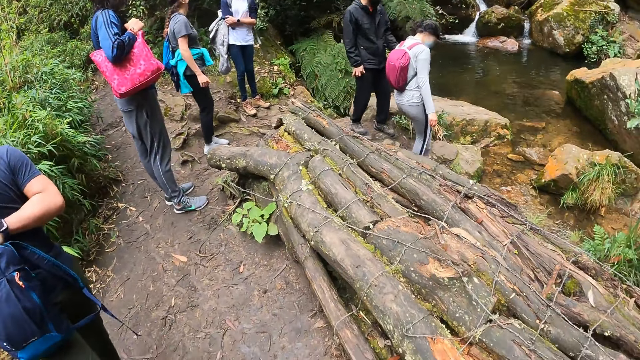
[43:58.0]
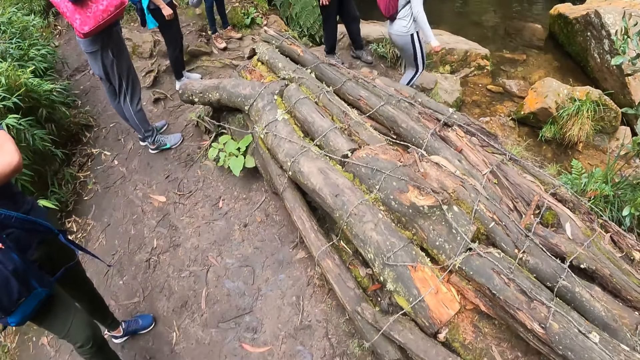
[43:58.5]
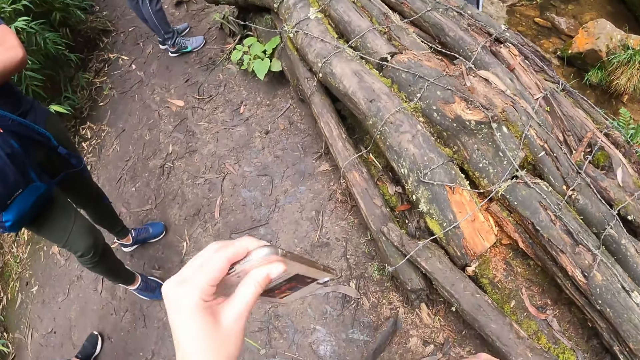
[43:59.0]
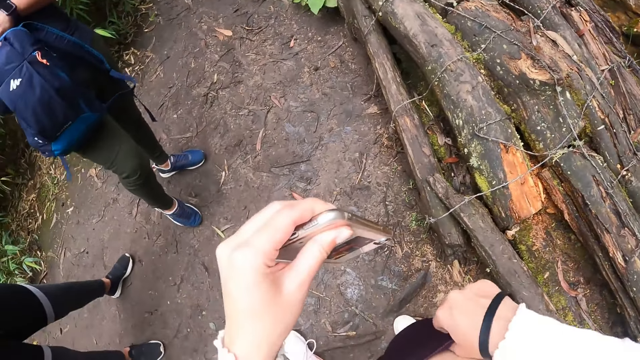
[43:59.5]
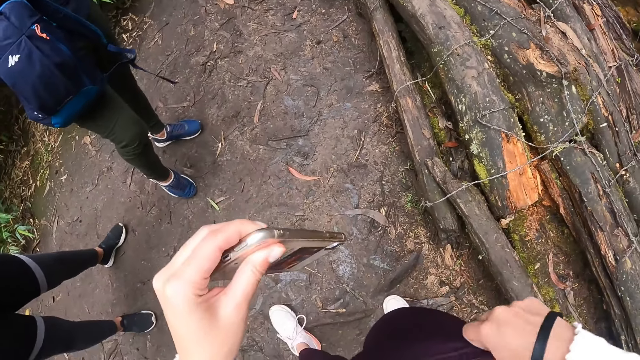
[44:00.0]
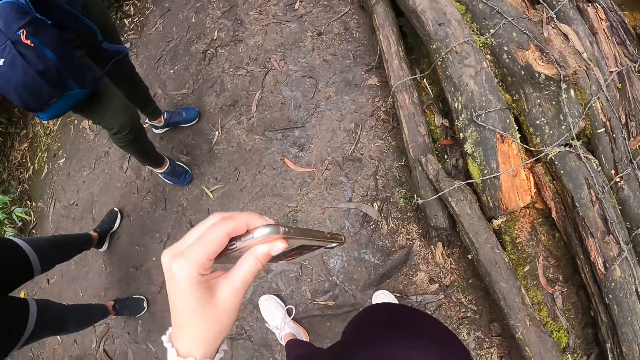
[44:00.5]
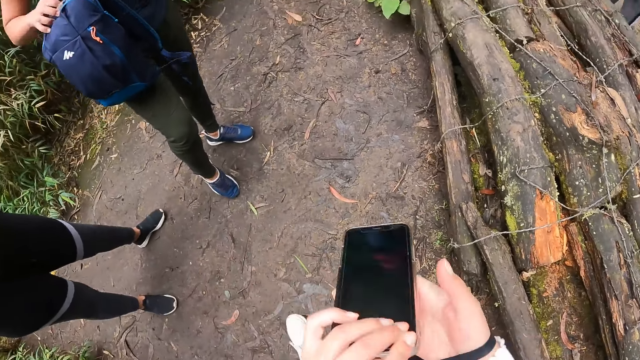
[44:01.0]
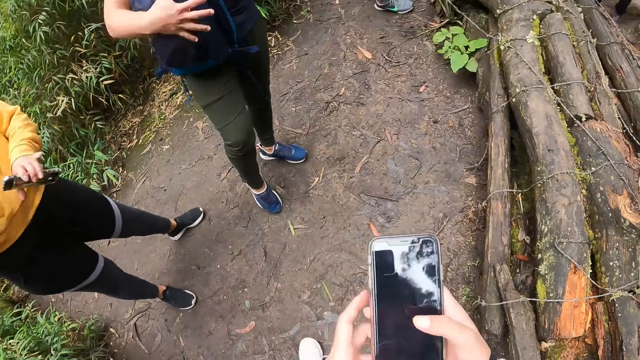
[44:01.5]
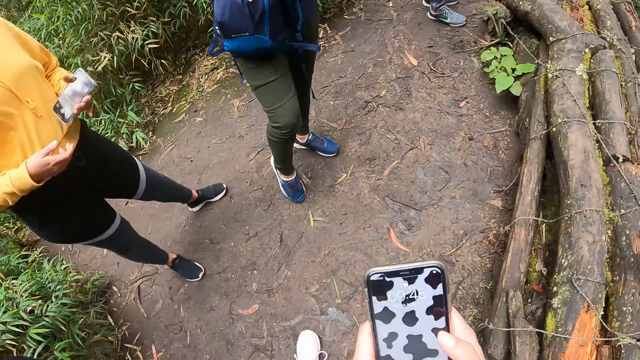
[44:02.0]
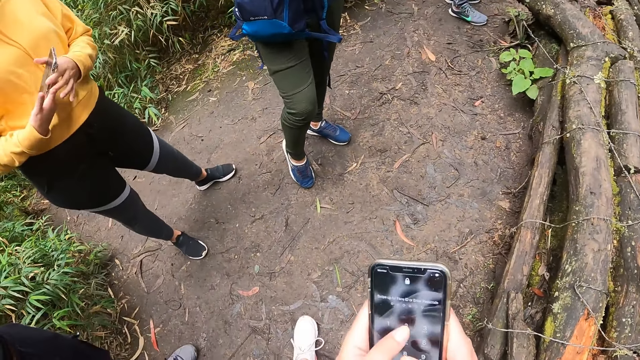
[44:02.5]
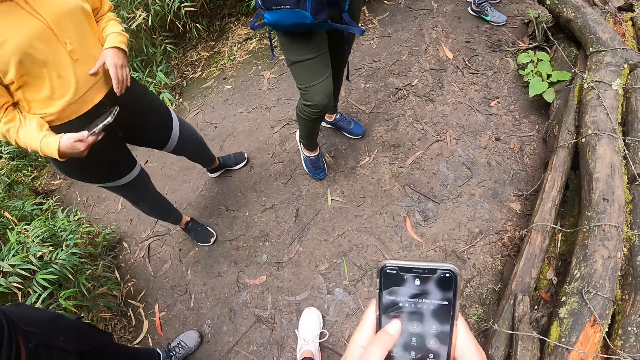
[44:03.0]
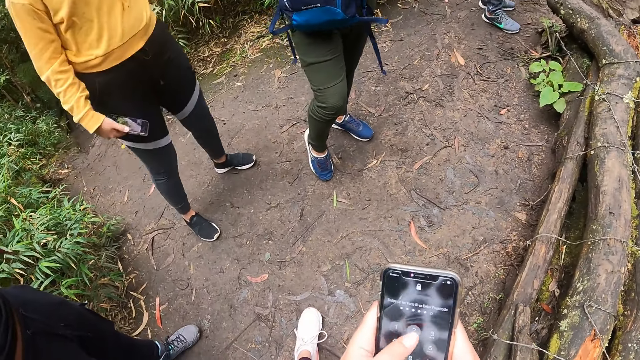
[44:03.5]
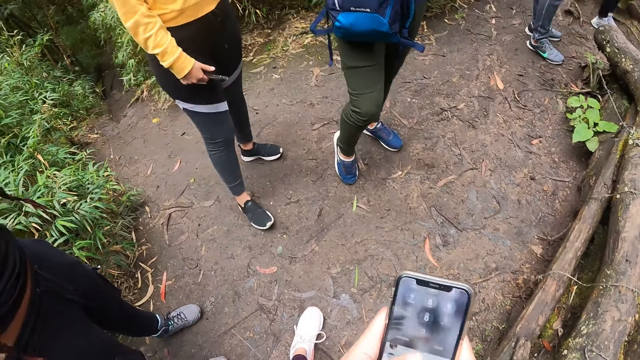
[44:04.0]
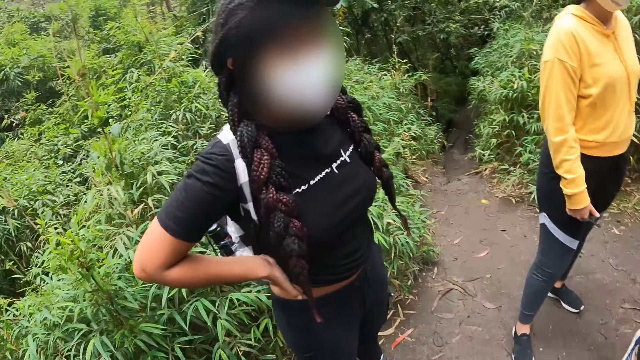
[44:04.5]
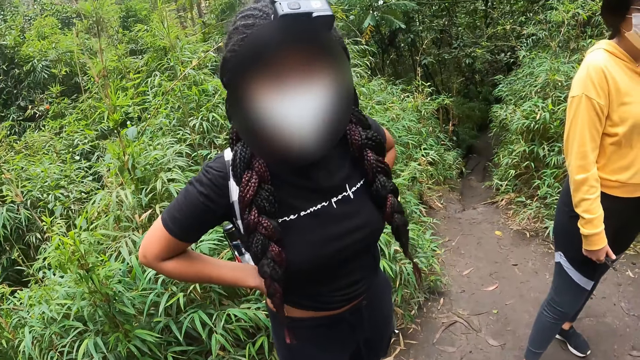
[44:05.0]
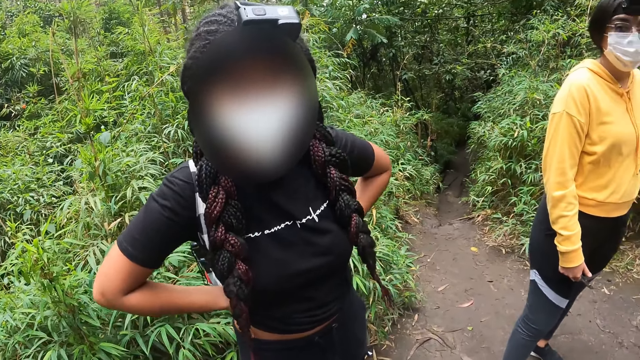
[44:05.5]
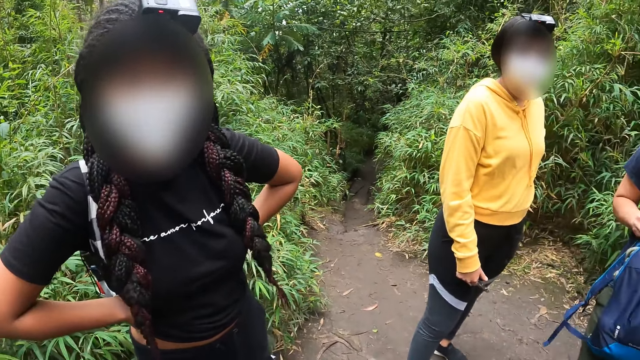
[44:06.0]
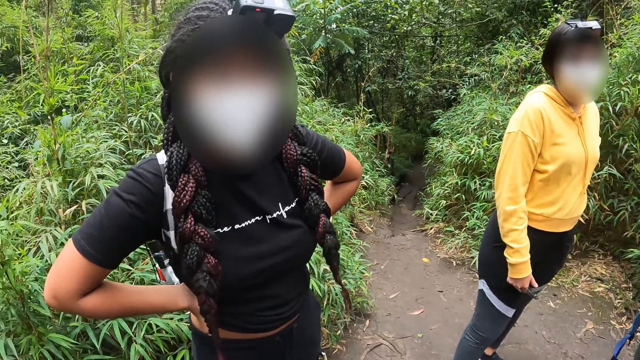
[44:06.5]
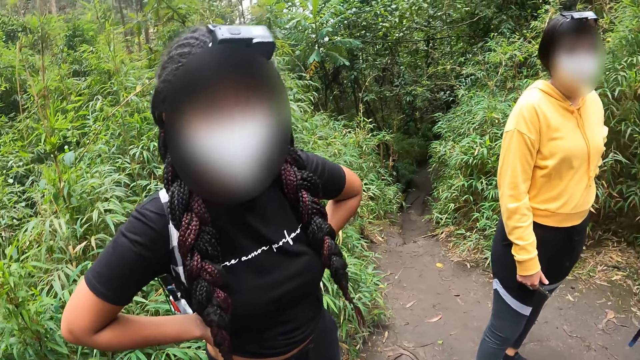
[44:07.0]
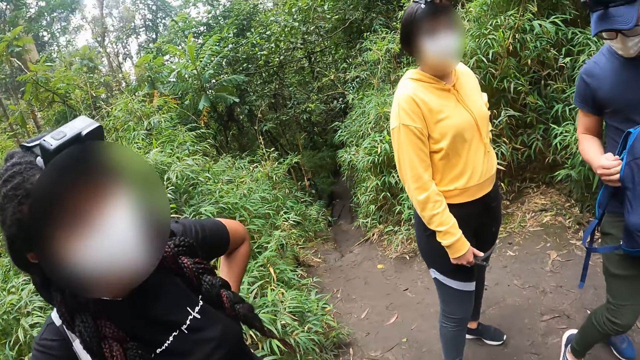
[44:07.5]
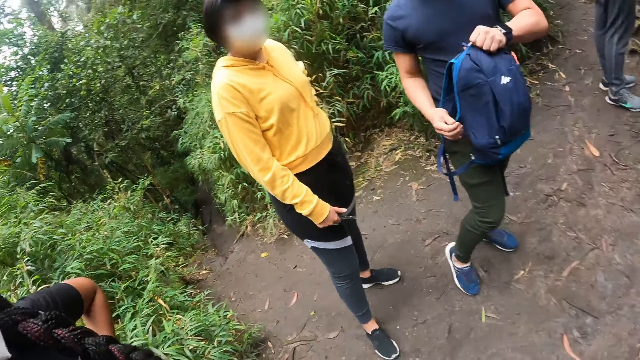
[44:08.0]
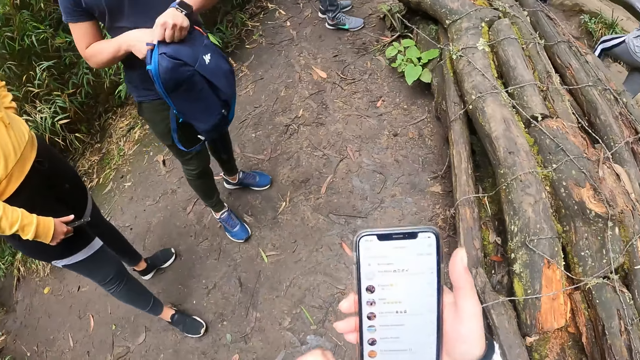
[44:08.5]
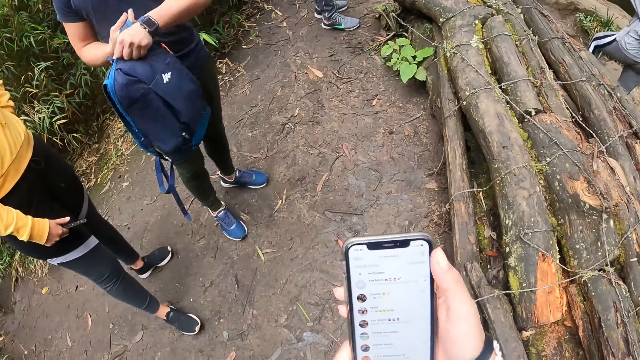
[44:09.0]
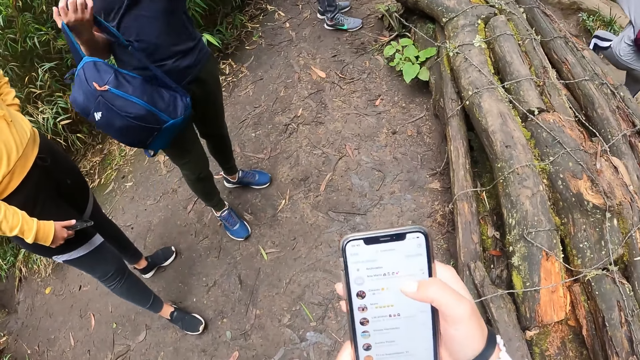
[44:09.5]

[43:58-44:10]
The camera wearer holds a phone in her left hand beside the stream. She adjusts her trousers with her right hand beside the stream. She zips the pants. She passes the phone from her left hand to her right hand. She scrolls on the mobile phone. She operates the phone with both hands beside the stream. A woman passes the phone from her left hand to her right hand. The camera wearer interacts with another woman beside the stream.

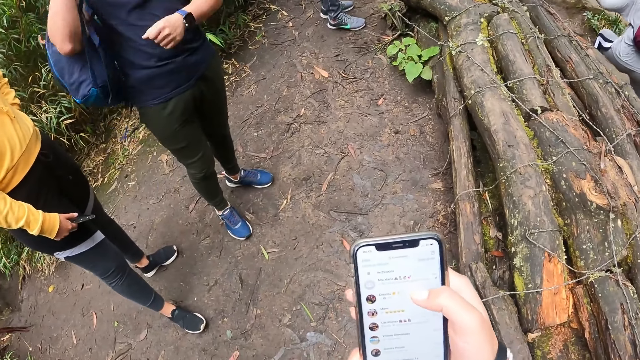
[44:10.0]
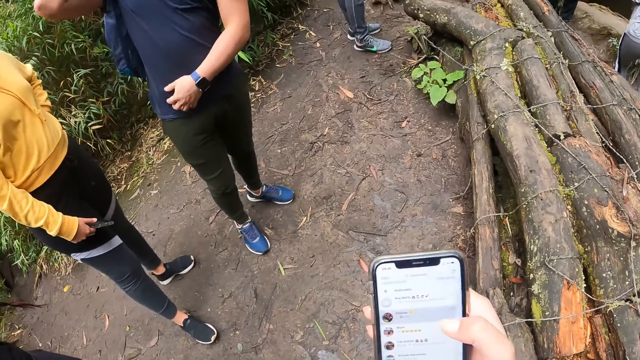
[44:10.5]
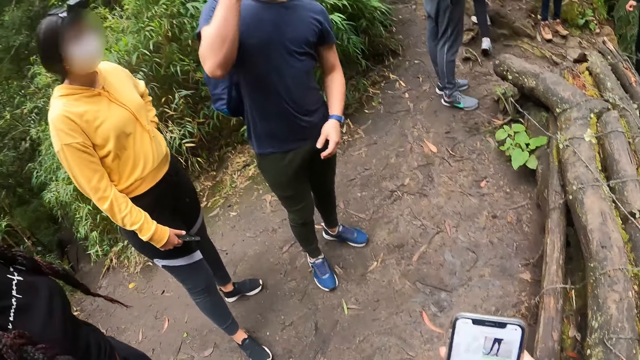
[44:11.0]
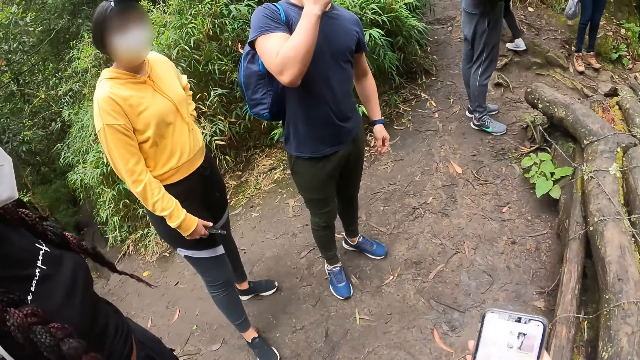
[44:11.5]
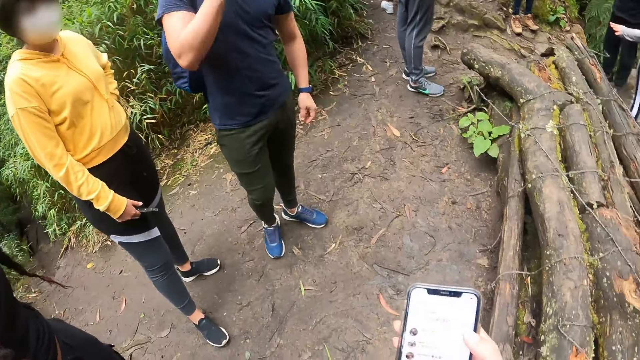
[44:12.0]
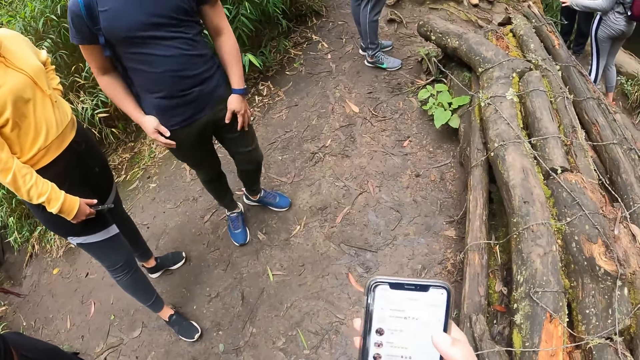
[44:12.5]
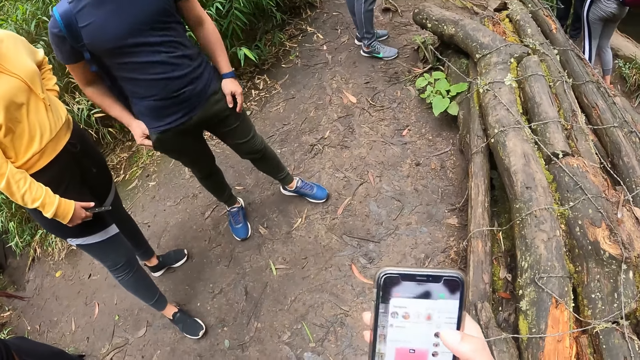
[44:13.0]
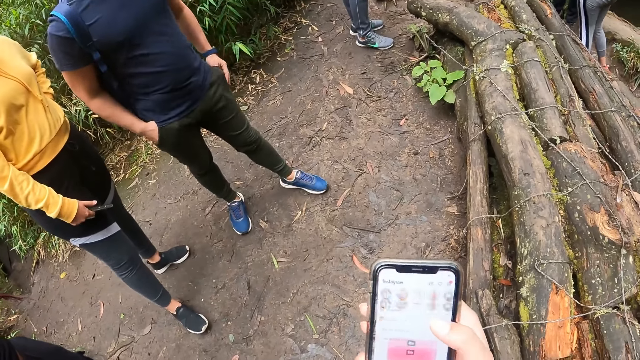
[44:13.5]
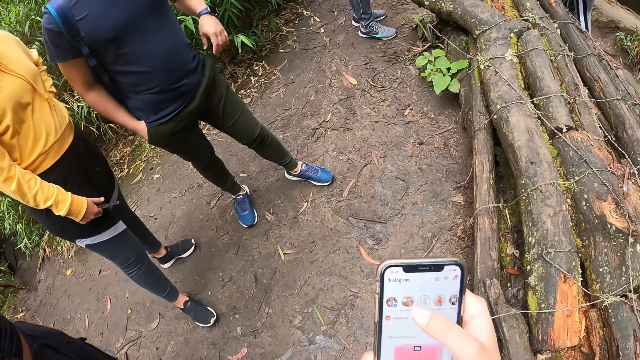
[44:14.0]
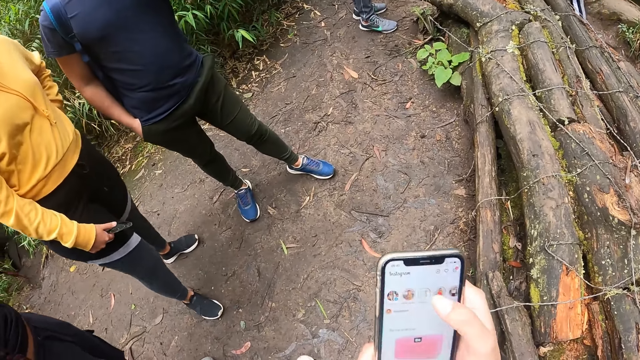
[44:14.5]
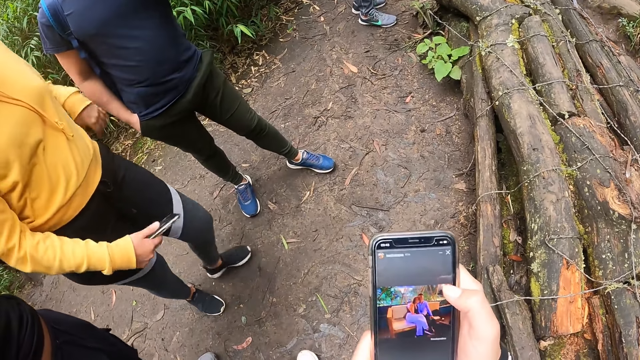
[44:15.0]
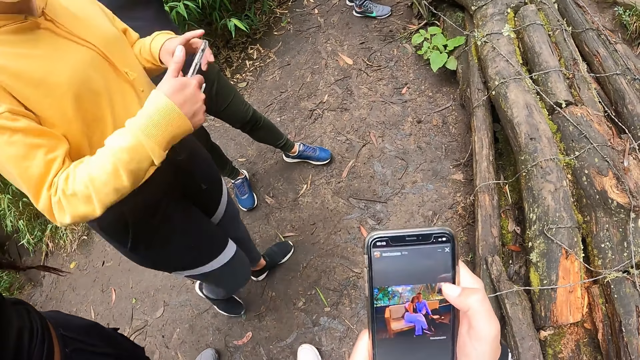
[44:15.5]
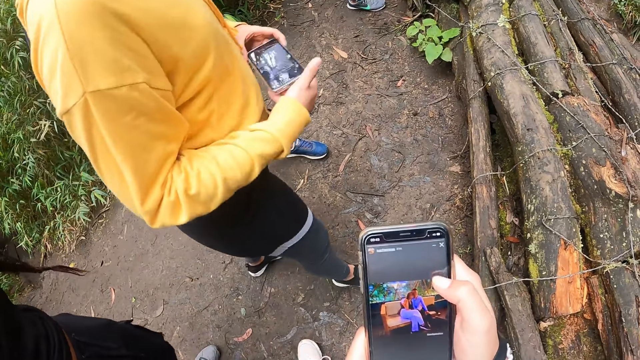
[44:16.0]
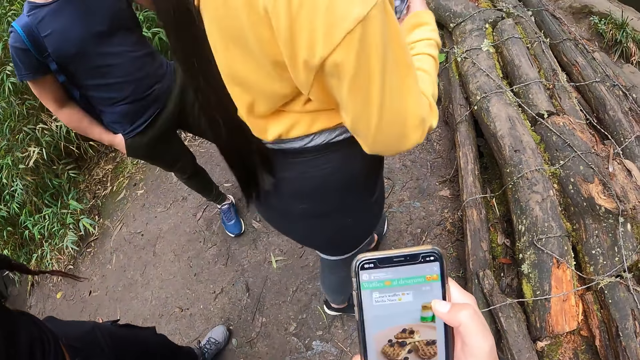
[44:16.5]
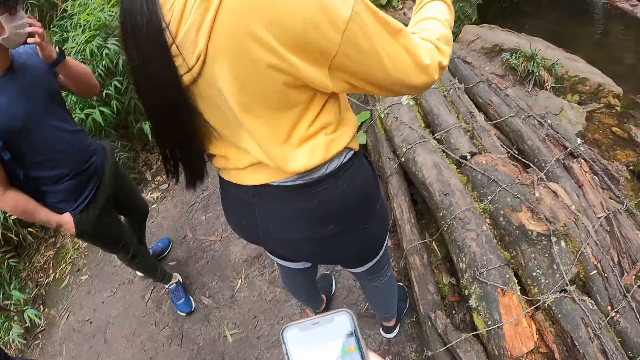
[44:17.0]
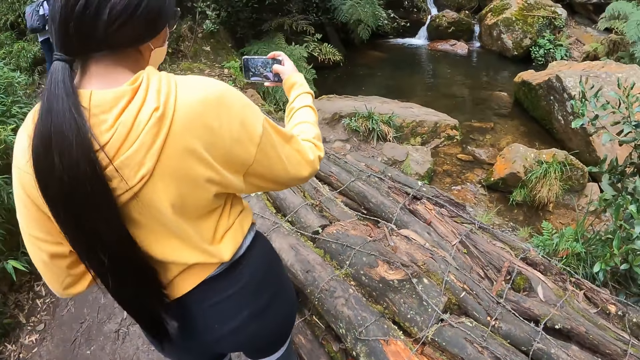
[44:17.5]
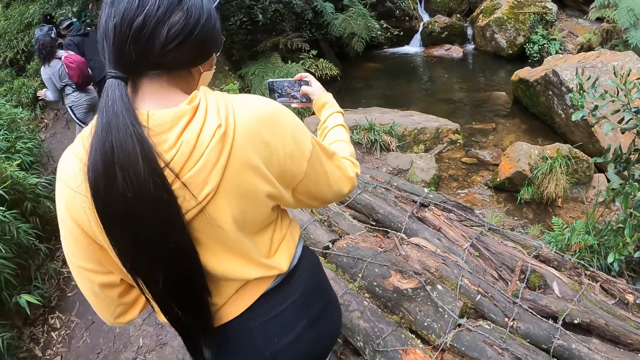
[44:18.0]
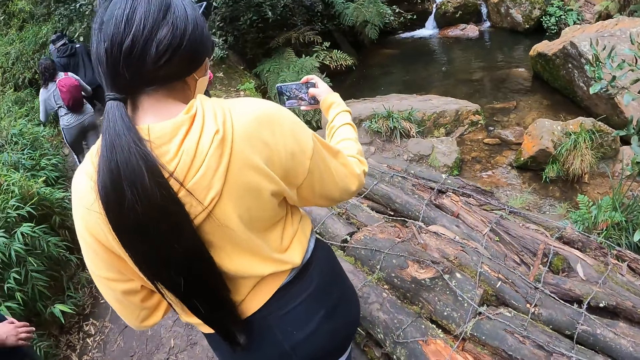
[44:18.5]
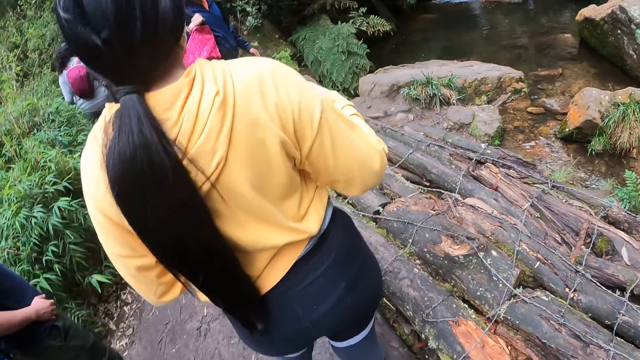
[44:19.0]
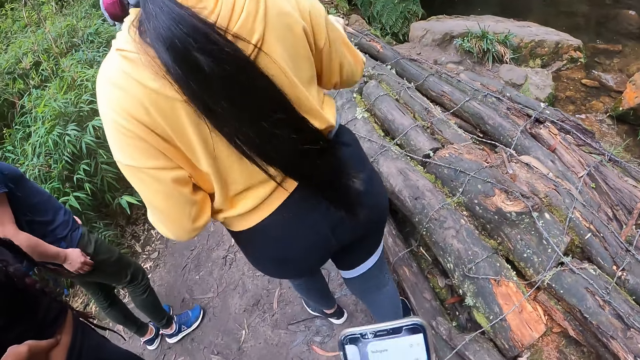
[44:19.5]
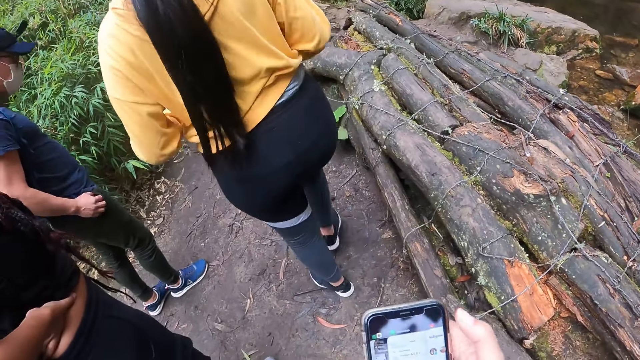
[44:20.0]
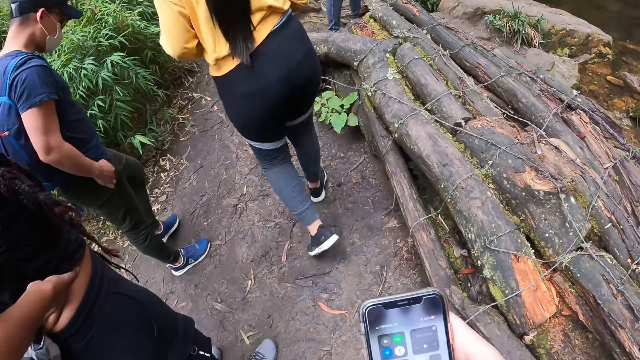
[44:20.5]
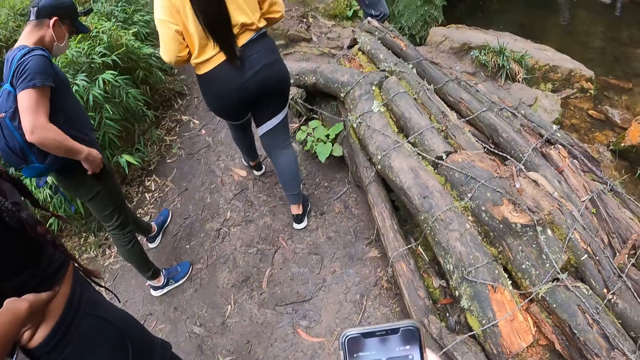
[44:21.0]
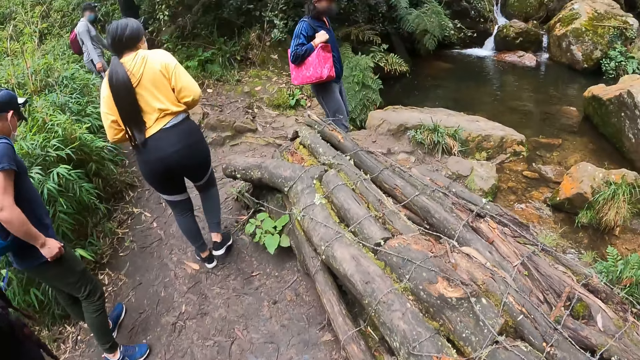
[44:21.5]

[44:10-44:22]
A man puts his right hand in his pocket. The man adjusts his trousers with his left hand. A woman operates her phone with her right hand in front of the camera wearer. The woman takes pictures with the phone.
